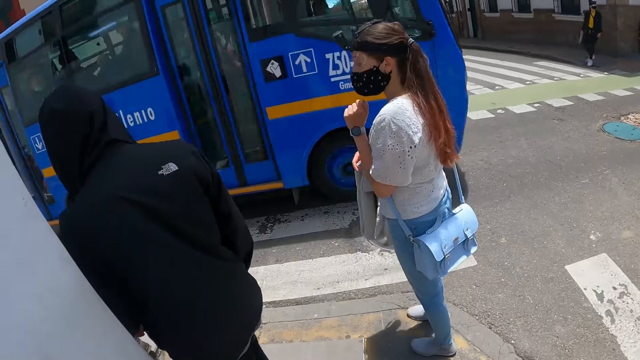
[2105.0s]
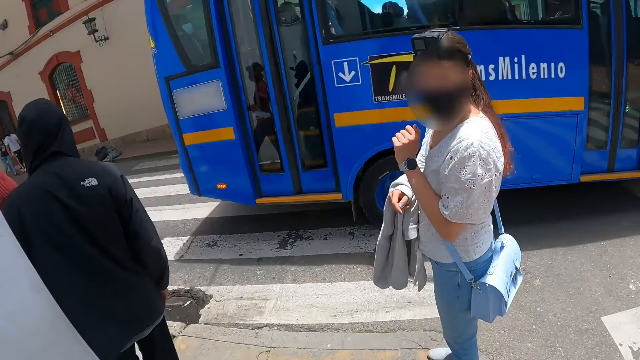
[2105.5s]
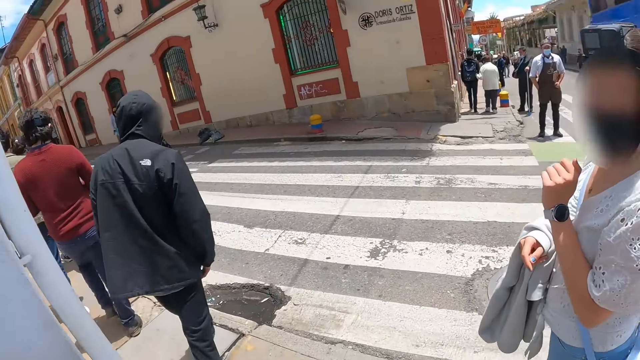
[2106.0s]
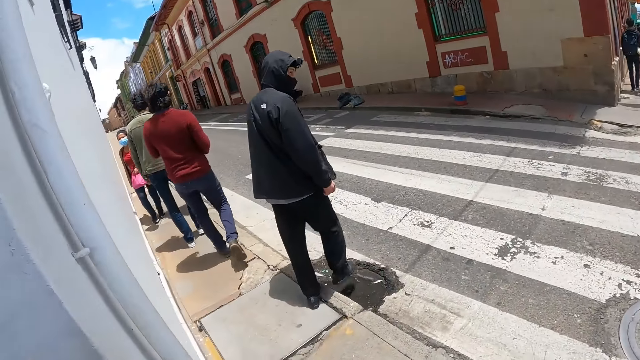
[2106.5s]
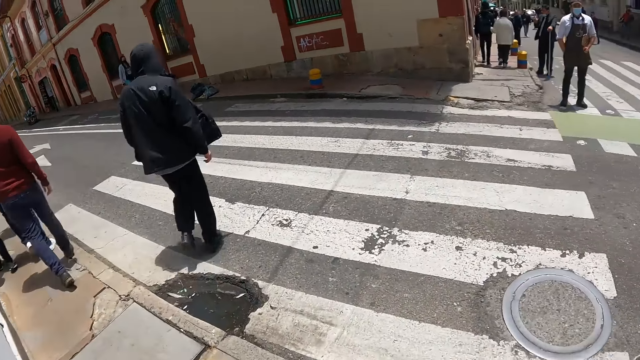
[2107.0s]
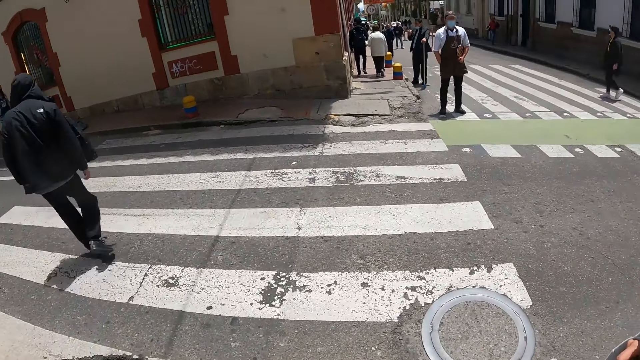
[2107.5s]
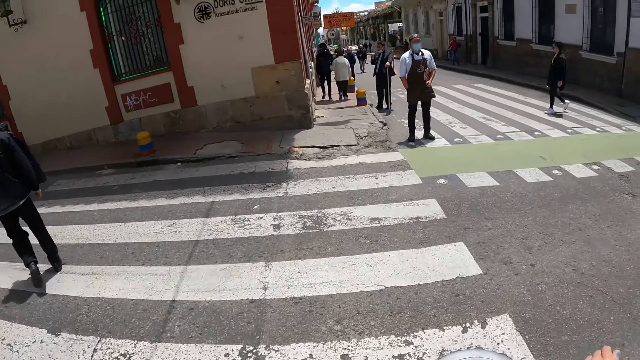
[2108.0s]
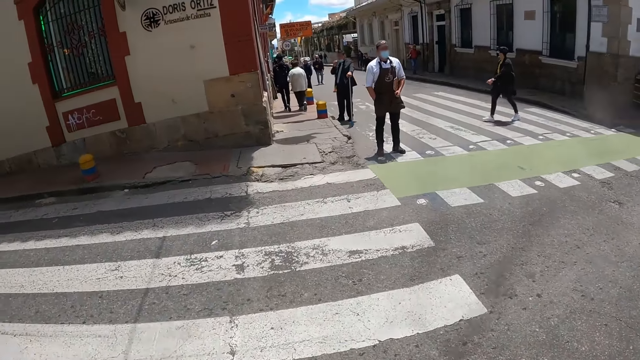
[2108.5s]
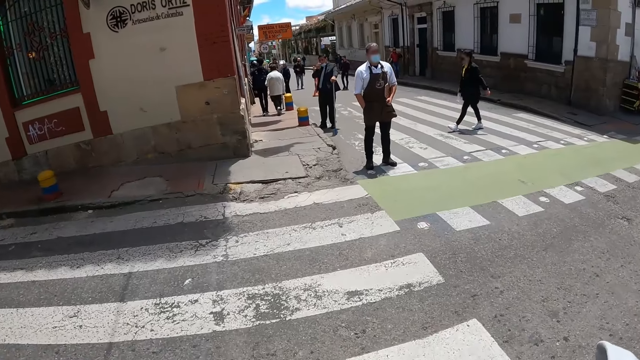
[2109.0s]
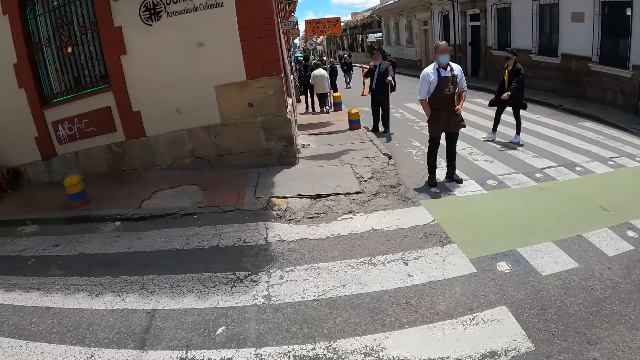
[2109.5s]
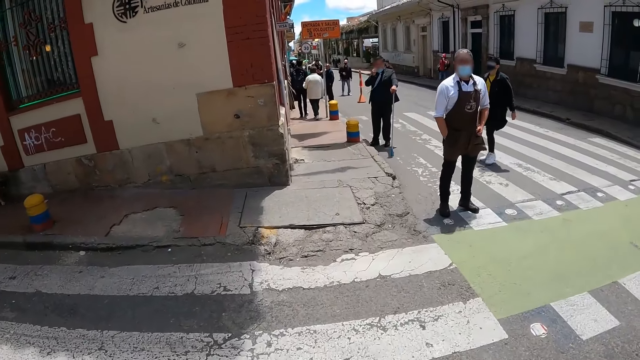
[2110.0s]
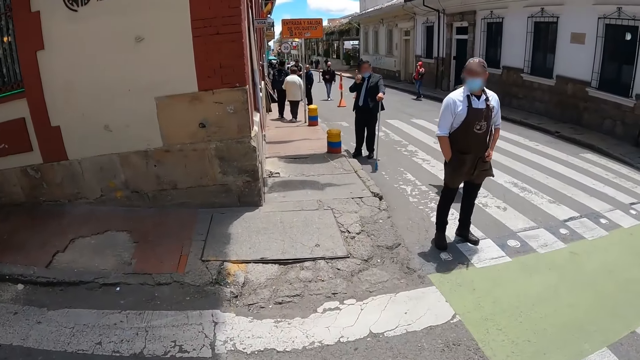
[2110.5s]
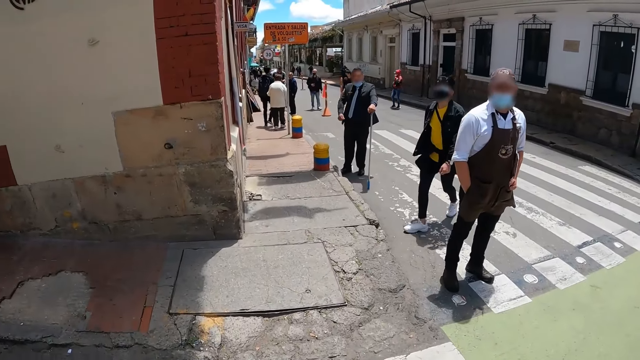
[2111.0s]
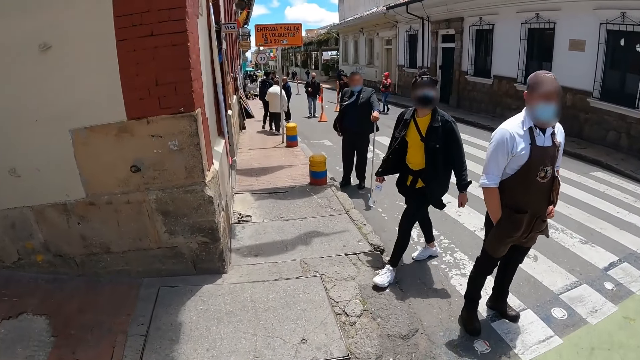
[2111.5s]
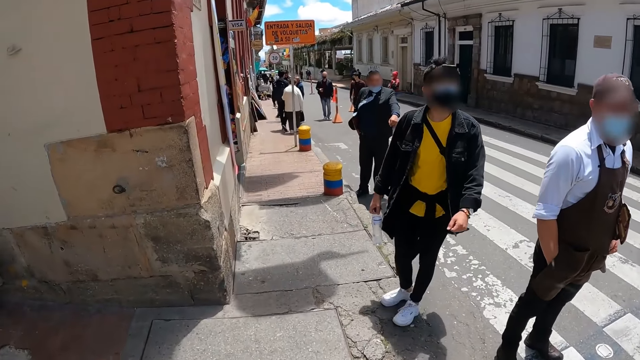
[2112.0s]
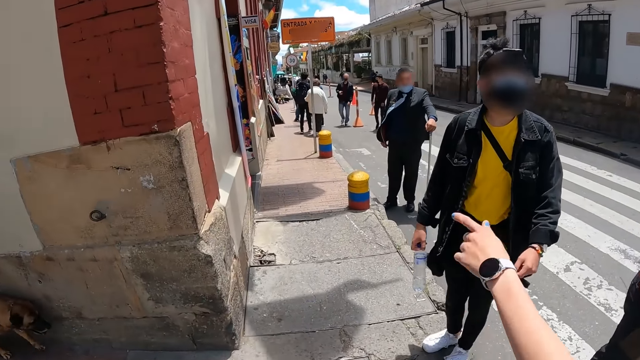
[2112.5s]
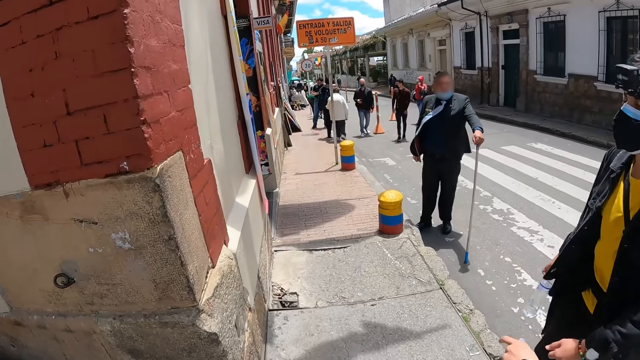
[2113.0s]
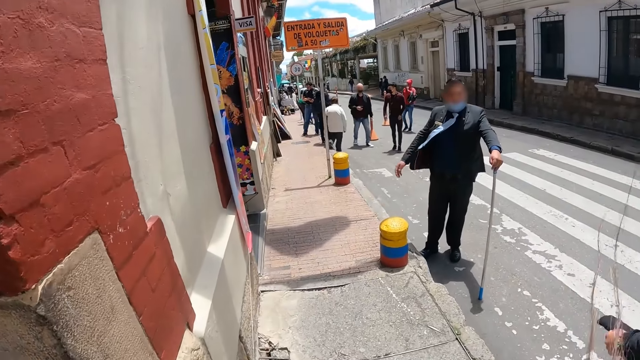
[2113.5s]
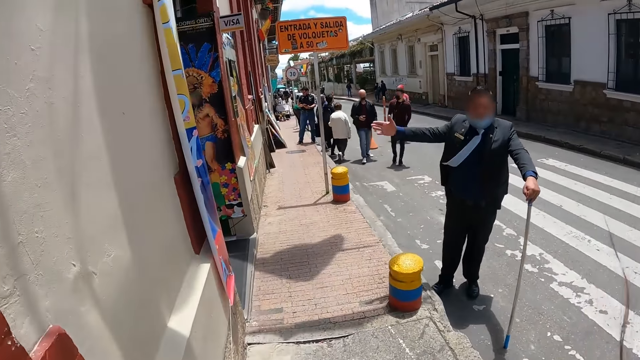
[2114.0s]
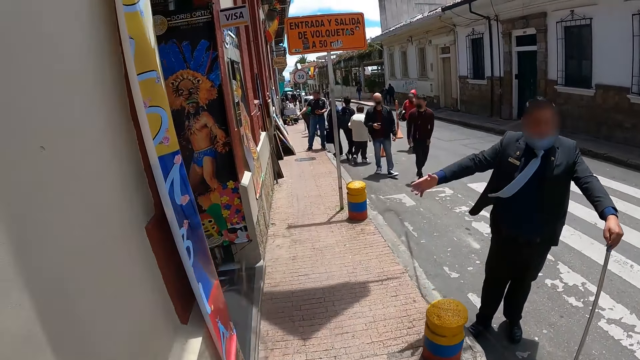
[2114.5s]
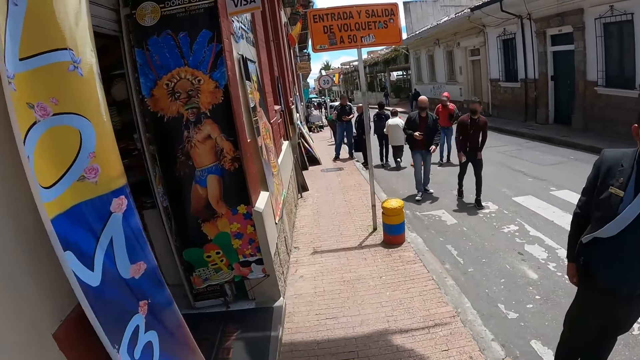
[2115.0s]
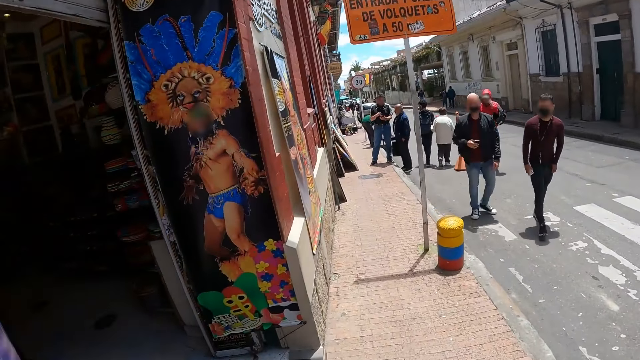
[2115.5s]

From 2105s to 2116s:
The camera wearer walks on the pavement. They look around on the road. They walk on a pedestrian crossing. They gesture to a man. They walk along the pavement. Another man uses a gesture.

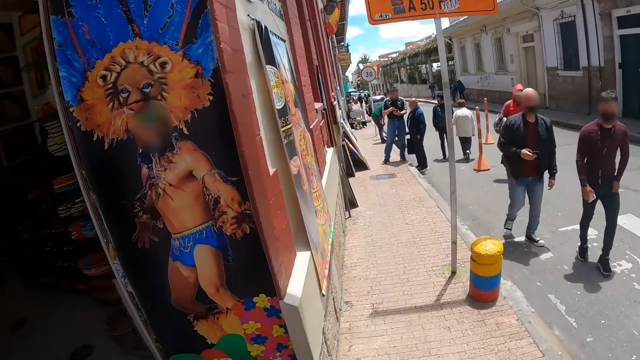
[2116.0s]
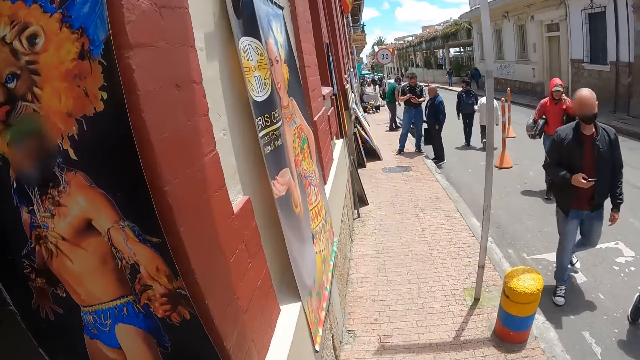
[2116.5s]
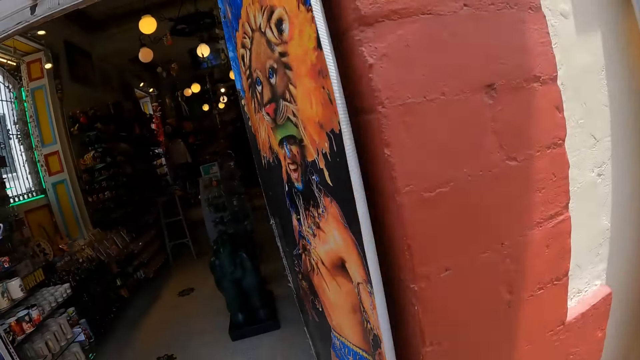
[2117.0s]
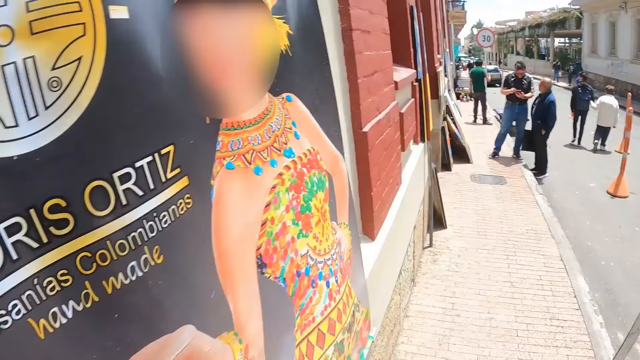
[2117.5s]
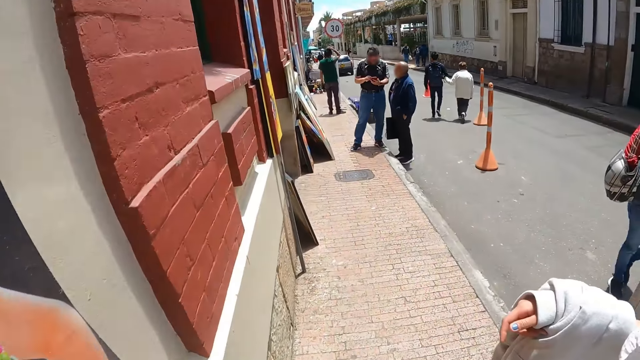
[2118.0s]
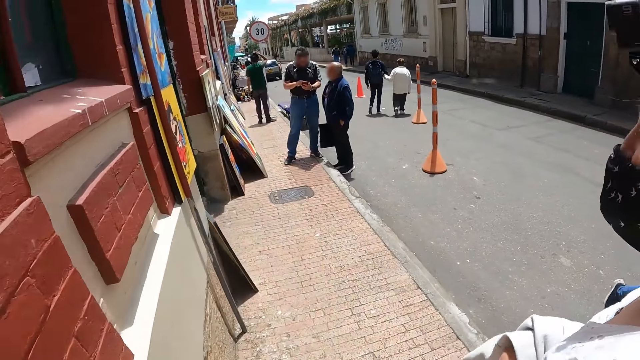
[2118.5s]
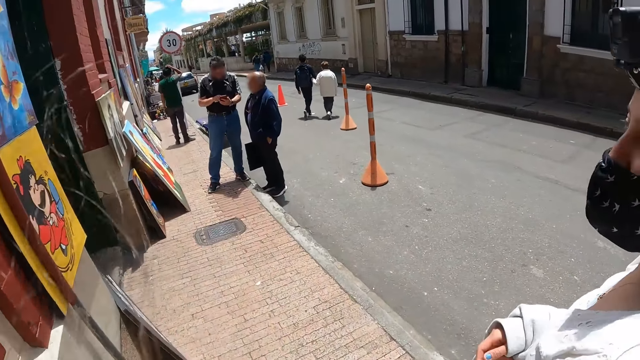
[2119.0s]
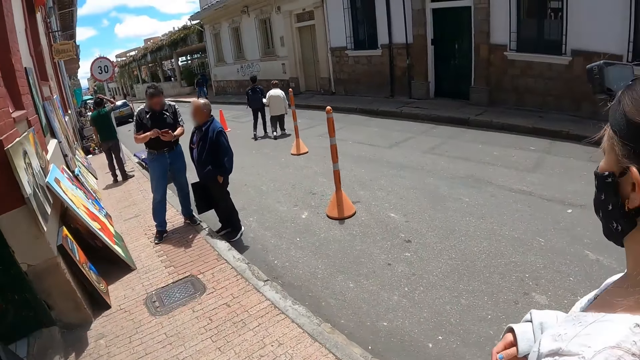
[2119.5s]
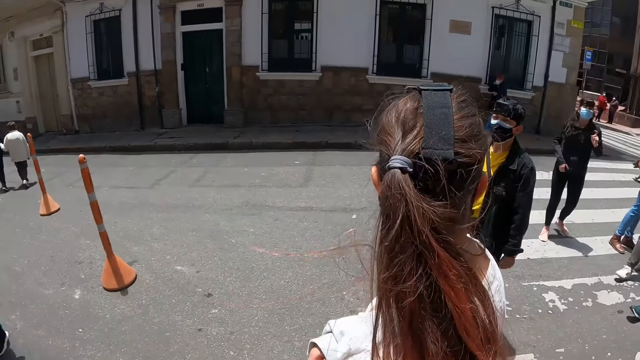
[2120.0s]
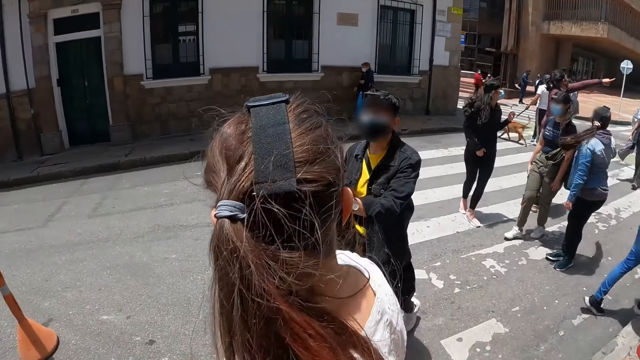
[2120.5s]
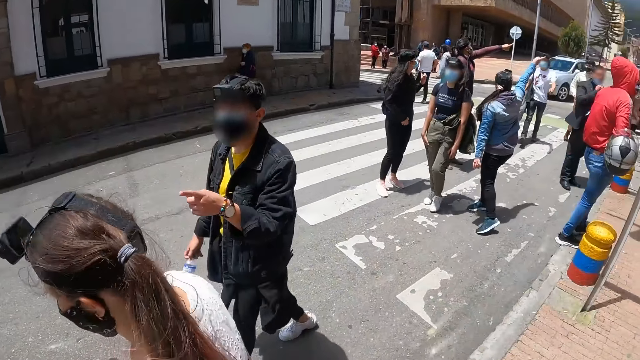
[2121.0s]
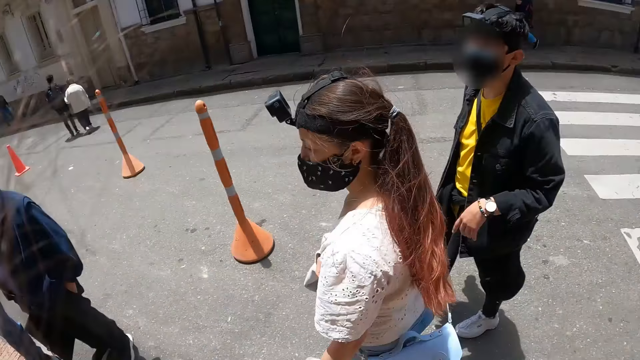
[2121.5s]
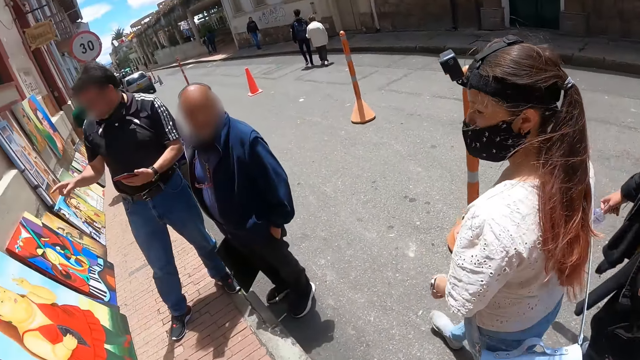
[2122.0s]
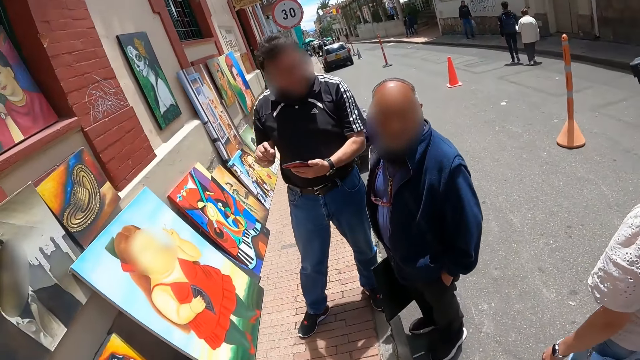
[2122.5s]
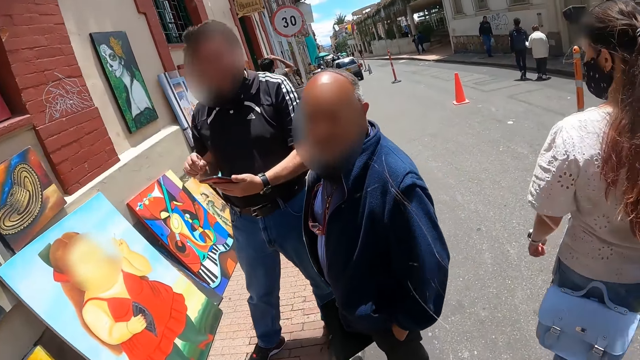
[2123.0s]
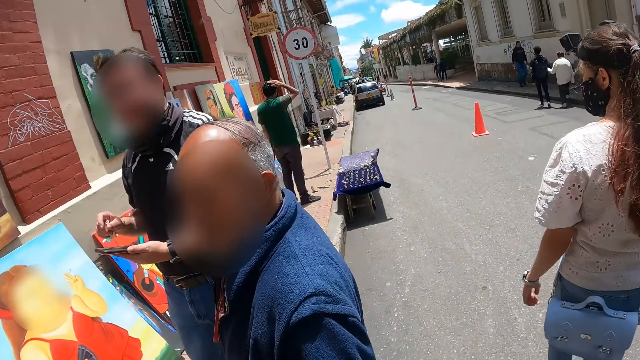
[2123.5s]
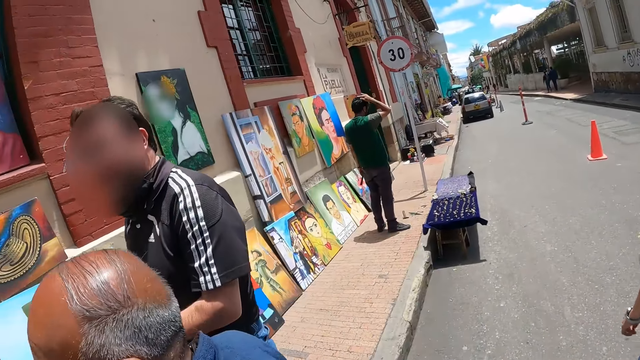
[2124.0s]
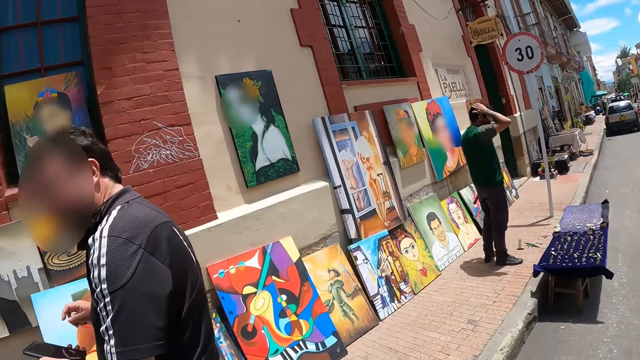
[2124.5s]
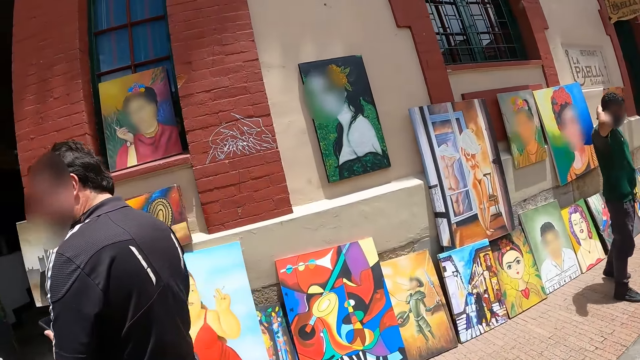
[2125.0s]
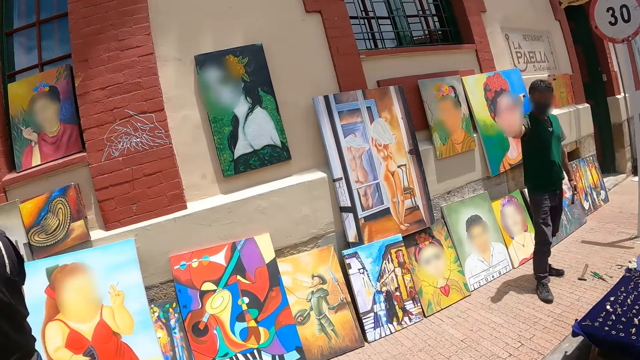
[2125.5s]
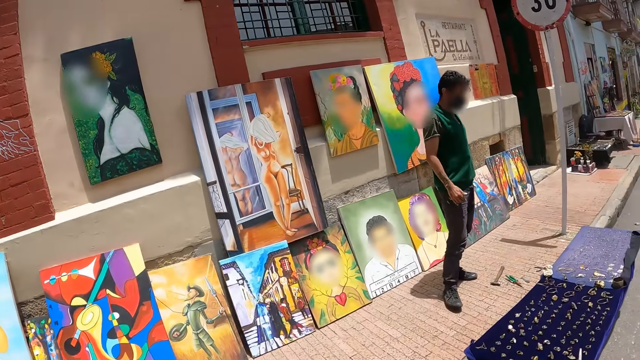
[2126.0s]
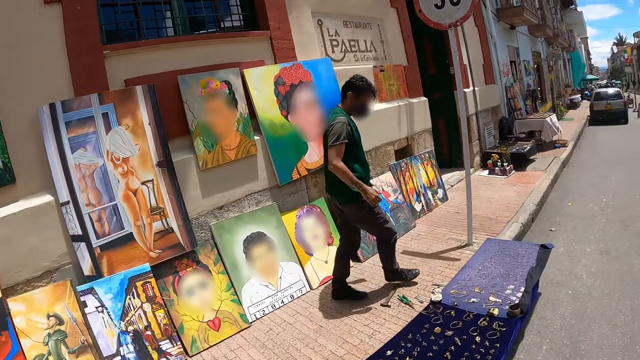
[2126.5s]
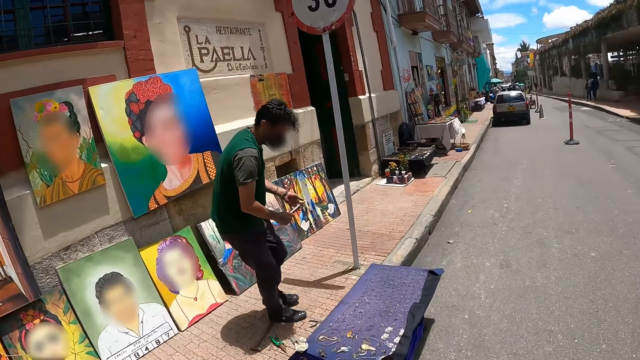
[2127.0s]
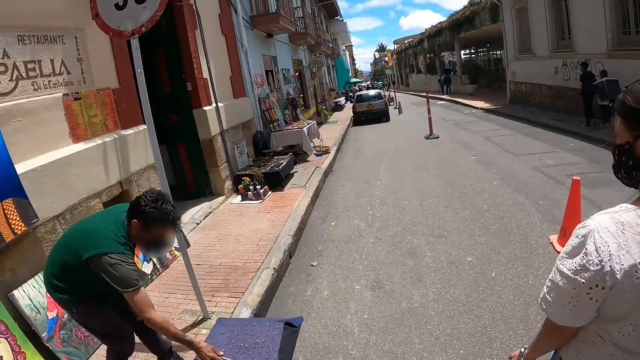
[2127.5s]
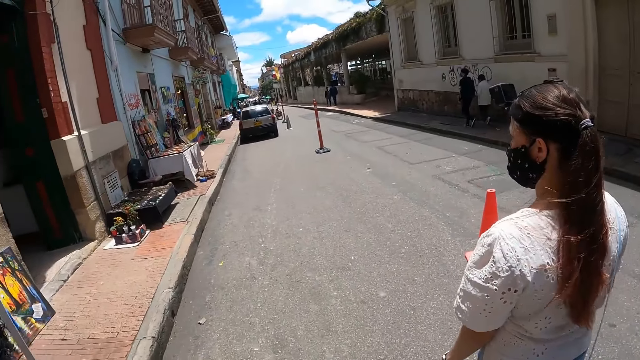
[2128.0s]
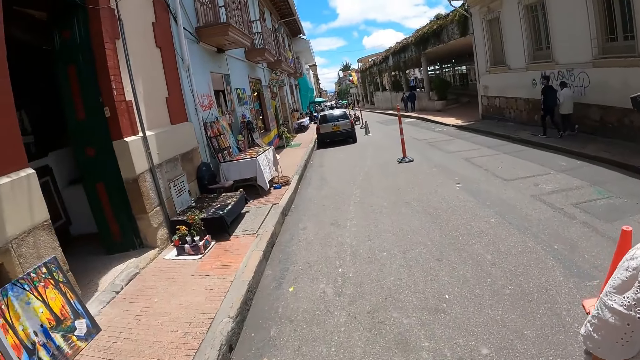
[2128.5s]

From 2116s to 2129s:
The camera wearer looks around a shop. They walk along a pavement. They look around the compound. They walk on the road.
